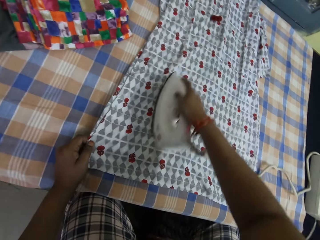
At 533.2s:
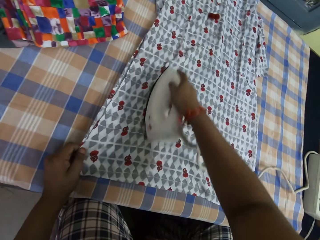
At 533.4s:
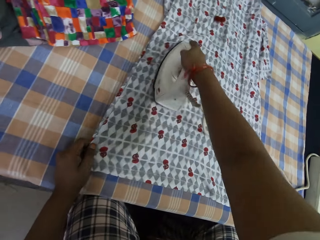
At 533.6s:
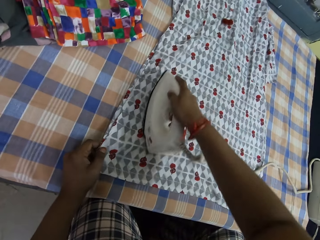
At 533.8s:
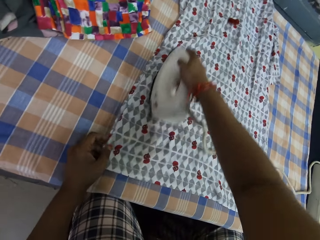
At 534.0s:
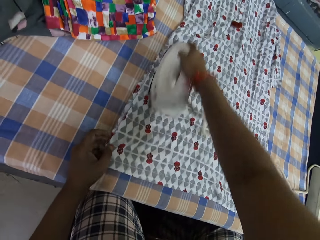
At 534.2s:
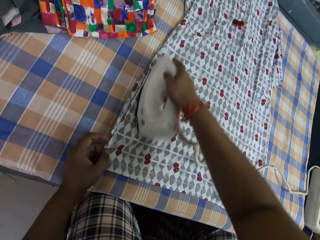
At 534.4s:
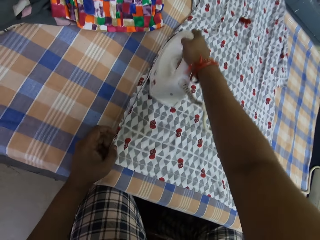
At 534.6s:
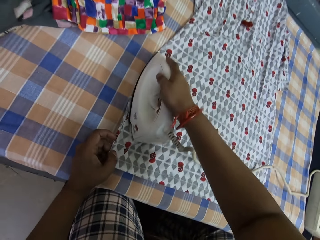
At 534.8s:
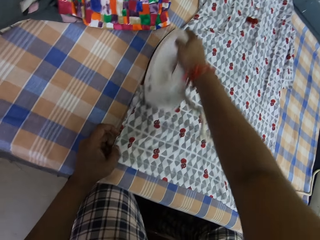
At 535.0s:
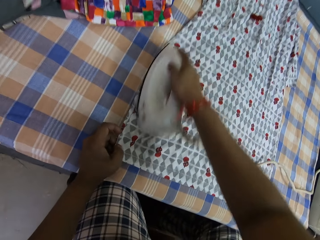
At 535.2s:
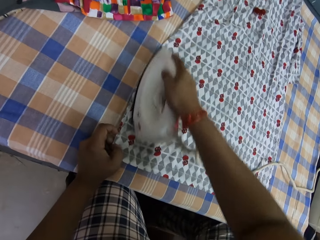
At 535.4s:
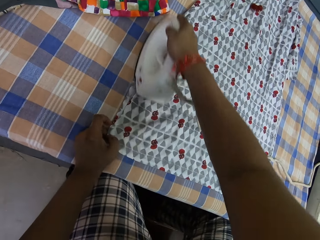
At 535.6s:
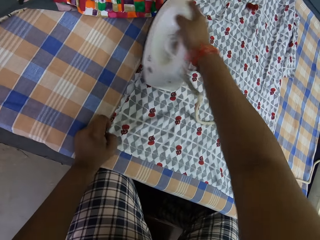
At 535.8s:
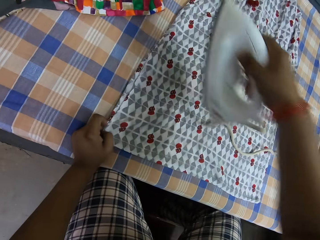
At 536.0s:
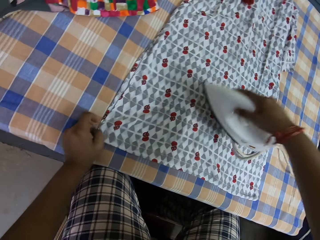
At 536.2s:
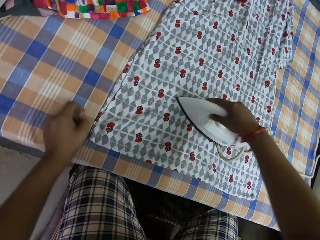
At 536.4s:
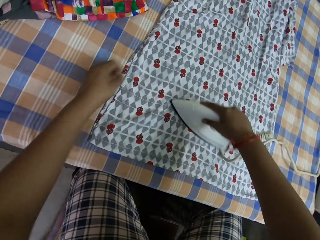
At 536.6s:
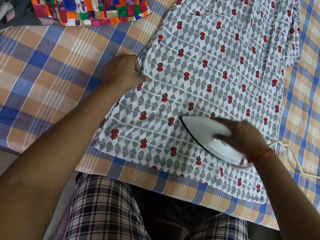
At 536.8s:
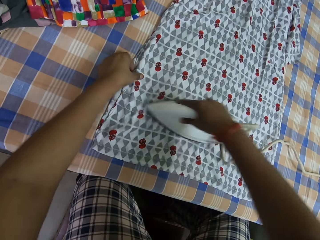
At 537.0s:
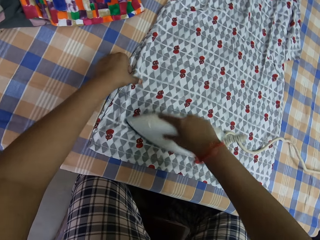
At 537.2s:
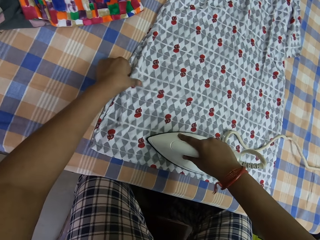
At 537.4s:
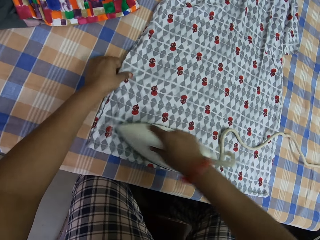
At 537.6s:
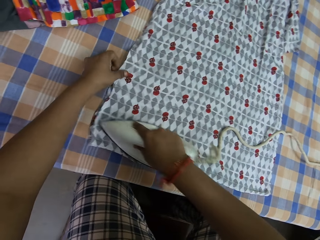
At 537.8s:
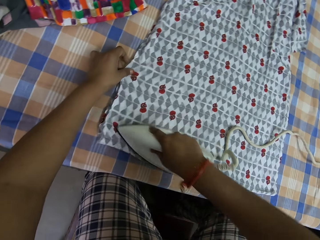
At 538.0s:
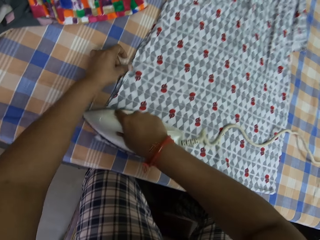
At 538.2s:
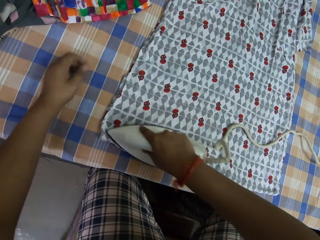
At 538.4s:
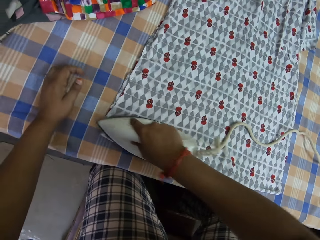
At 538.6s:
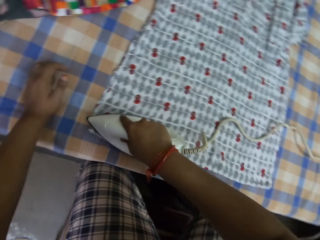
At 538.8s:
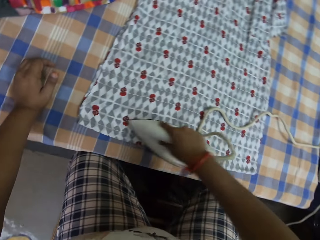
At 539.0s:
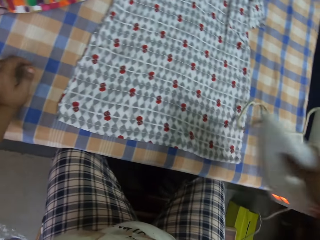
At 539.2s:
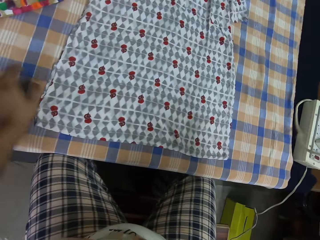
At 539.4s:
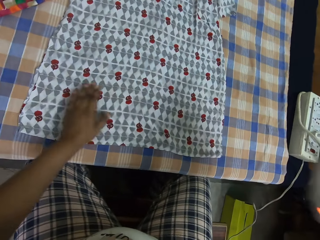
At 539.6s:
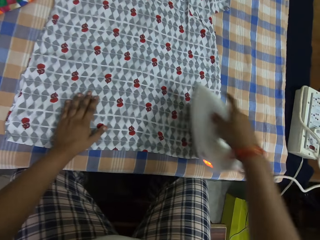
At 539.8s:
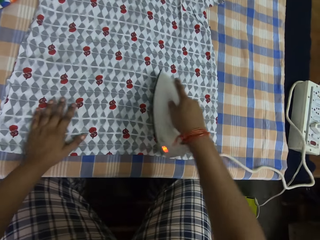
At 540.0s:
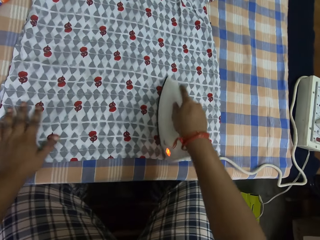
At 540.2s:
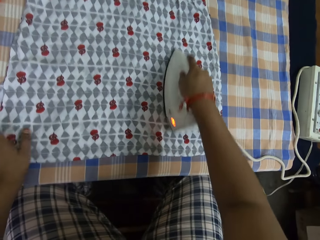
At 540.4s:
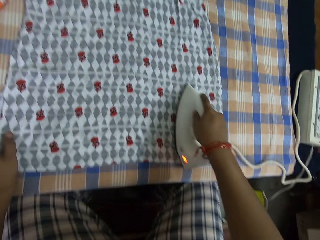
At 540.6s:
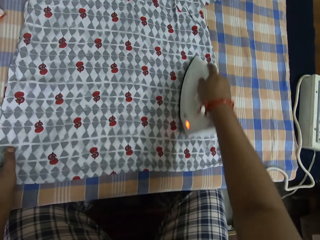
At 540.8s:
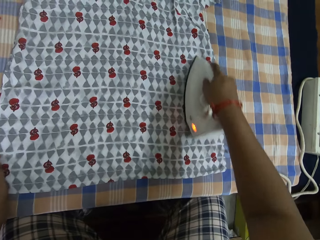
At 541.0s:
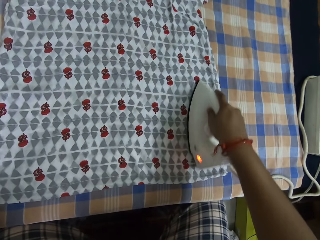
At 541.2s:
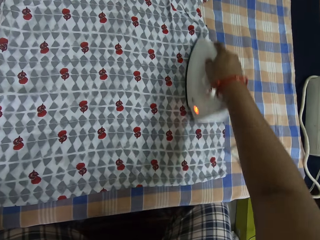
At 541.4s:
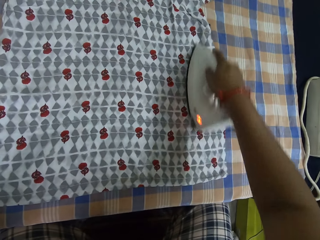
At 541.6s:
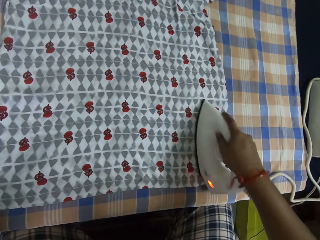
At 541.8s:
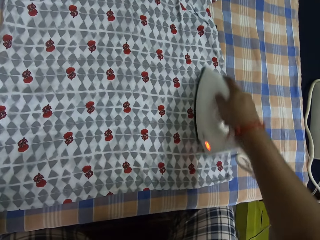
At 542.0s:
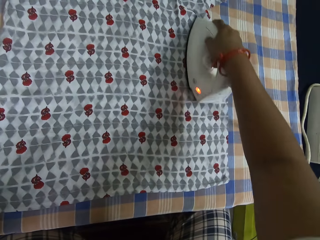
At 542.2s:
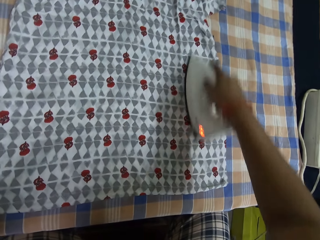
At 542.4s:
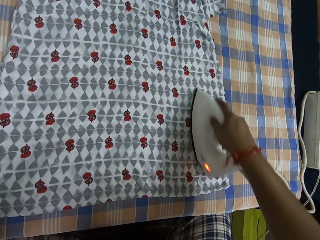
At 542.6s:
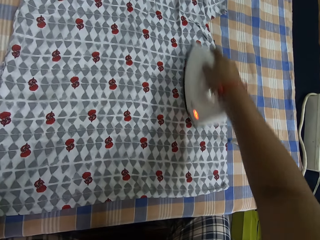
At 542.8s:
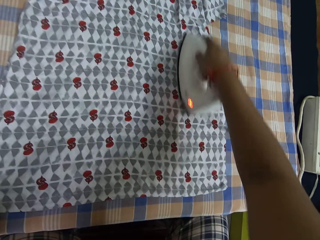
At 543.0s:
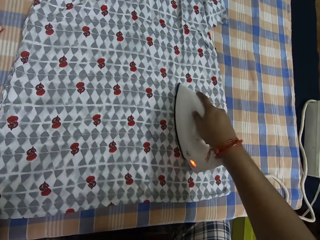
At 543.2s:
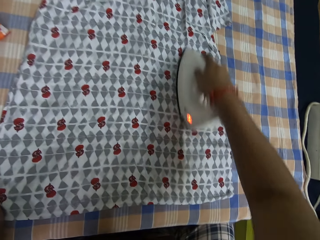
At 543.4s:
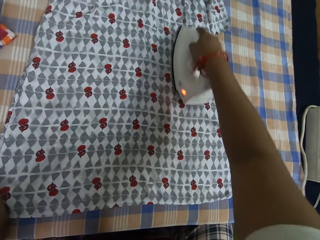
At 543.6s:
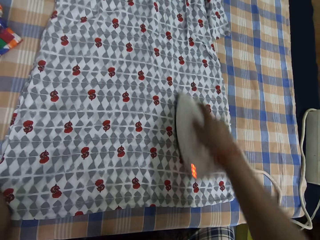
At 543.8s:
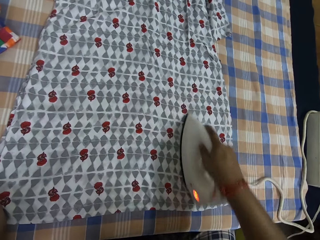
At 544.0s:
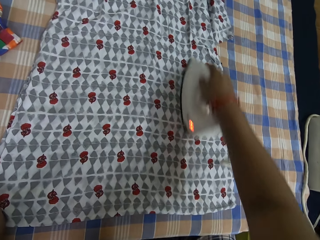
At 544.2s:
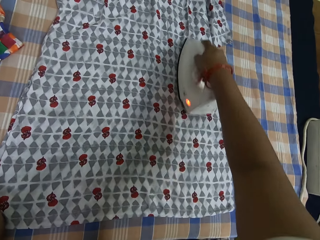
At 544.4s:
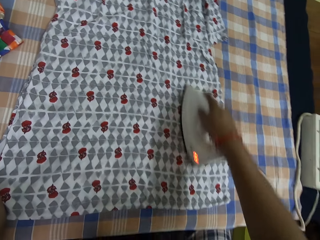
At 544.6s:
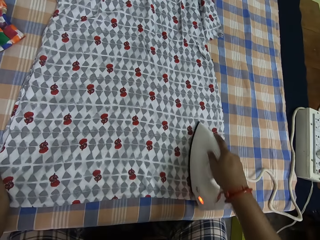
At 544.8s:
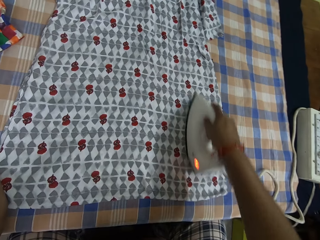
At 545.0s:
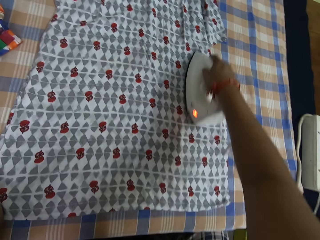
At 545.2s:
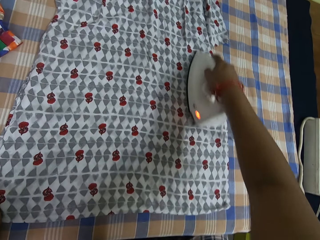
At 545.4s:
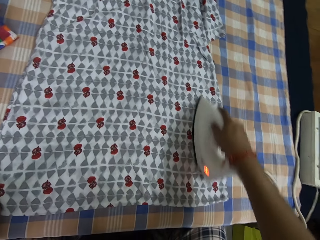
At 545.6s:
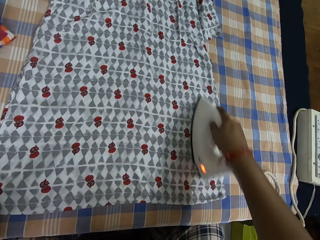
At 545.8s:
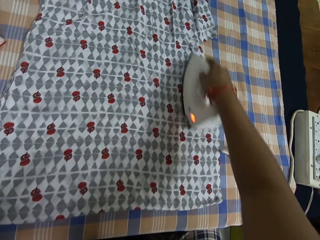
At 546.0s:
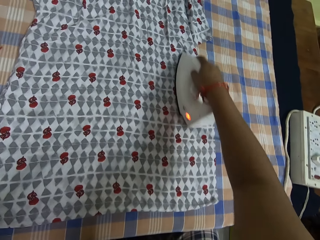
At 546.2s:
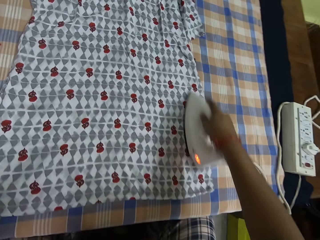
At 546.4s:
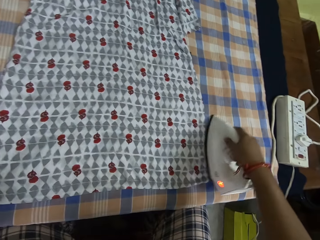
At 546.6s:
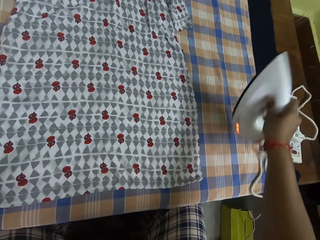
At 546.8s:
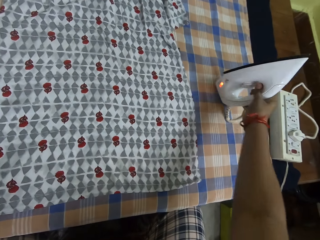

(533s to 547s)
The camera wearer lifts the cloth. They stretch the cloth. They place the cloth on the table. They stretch the cloth. They pick up the iron box. They iron the cloth.

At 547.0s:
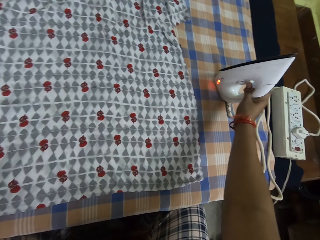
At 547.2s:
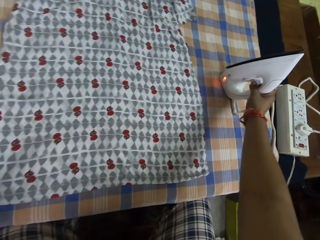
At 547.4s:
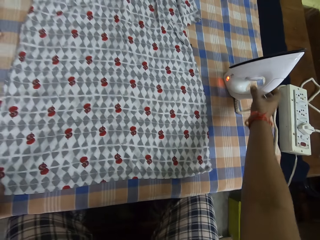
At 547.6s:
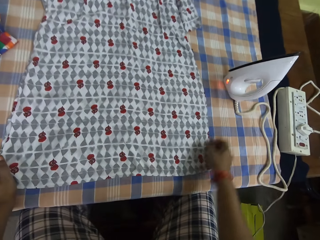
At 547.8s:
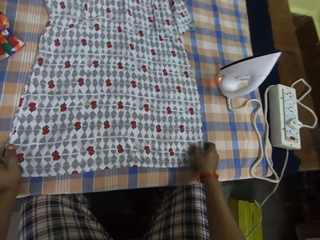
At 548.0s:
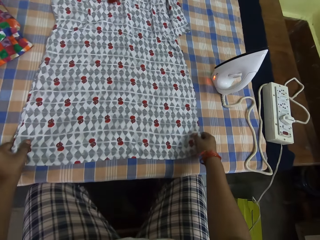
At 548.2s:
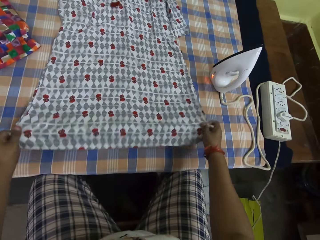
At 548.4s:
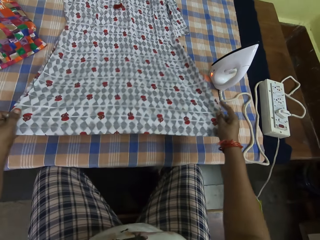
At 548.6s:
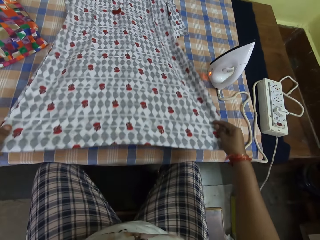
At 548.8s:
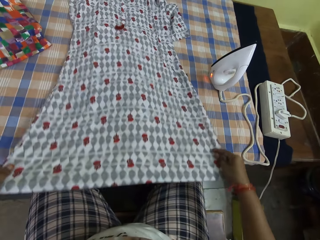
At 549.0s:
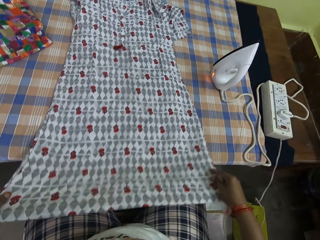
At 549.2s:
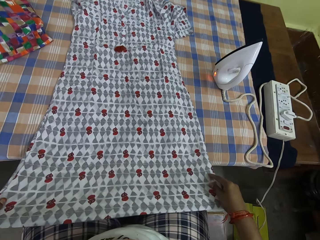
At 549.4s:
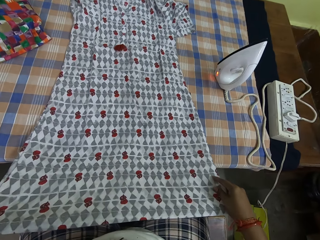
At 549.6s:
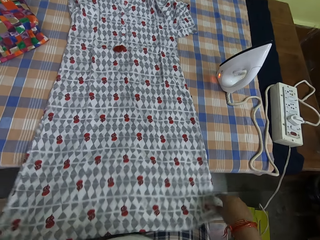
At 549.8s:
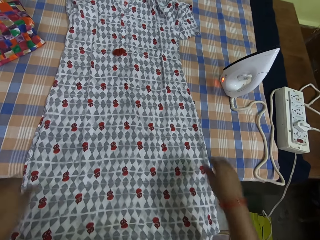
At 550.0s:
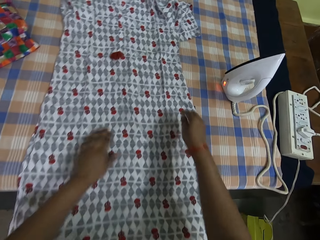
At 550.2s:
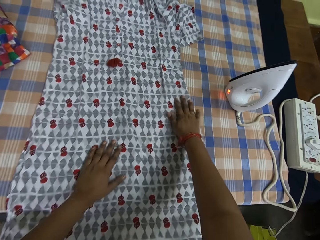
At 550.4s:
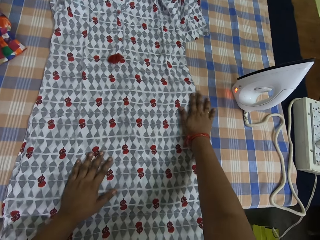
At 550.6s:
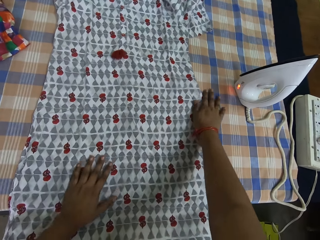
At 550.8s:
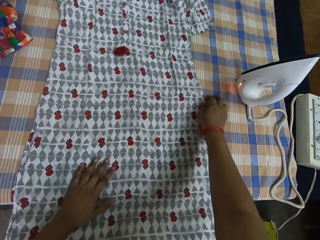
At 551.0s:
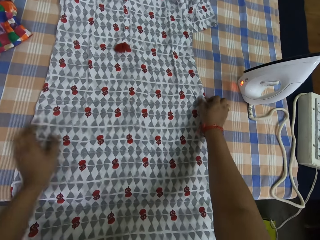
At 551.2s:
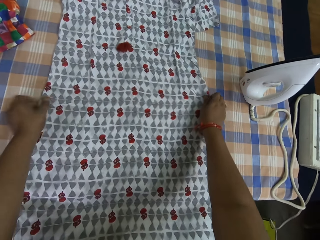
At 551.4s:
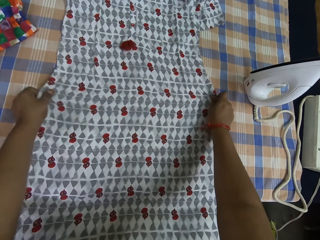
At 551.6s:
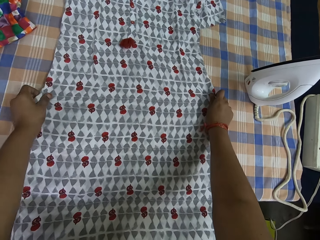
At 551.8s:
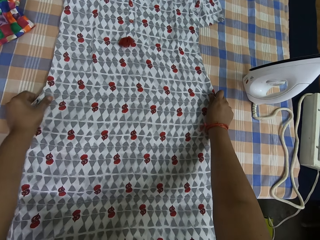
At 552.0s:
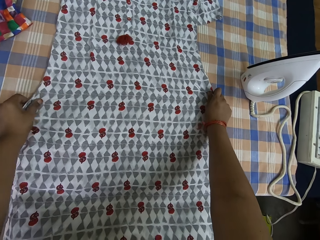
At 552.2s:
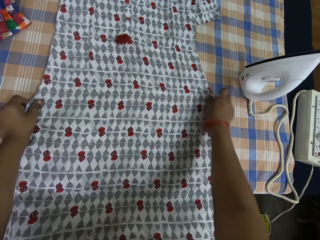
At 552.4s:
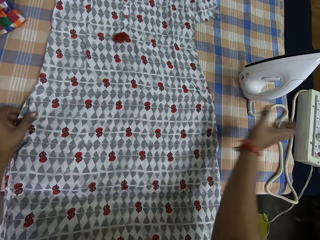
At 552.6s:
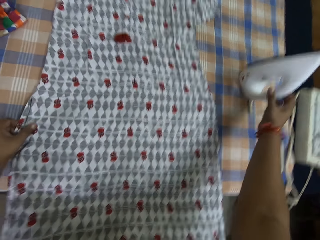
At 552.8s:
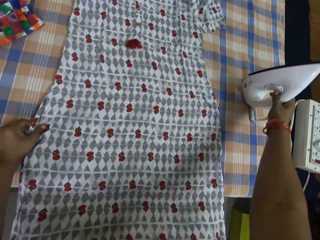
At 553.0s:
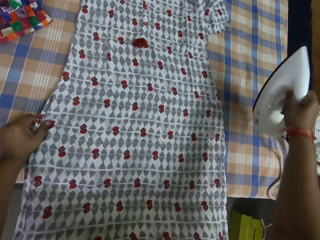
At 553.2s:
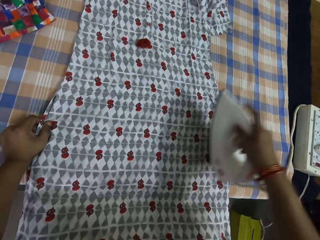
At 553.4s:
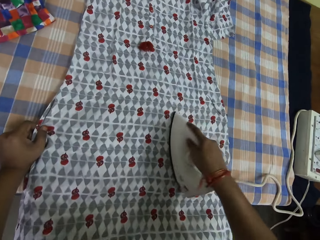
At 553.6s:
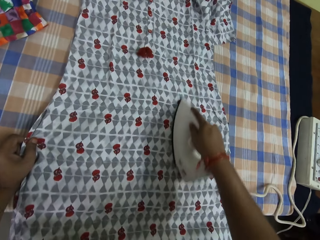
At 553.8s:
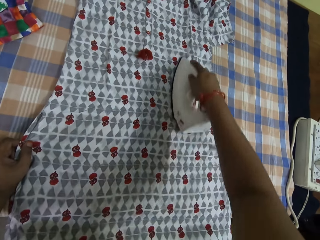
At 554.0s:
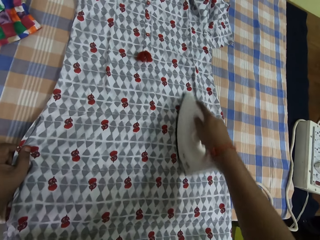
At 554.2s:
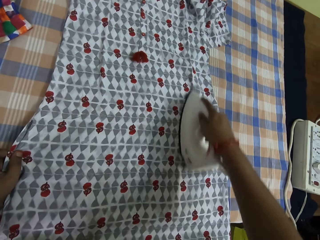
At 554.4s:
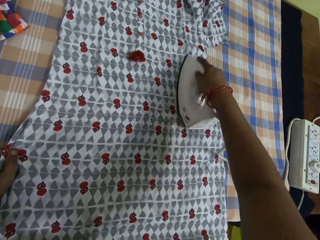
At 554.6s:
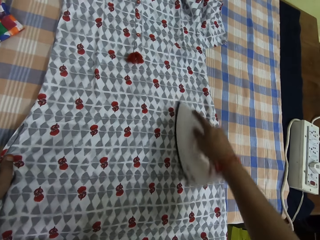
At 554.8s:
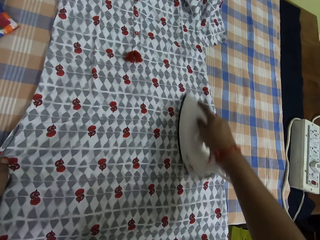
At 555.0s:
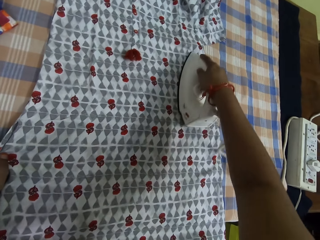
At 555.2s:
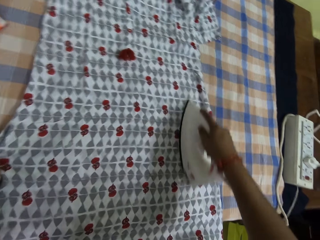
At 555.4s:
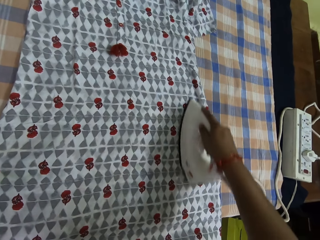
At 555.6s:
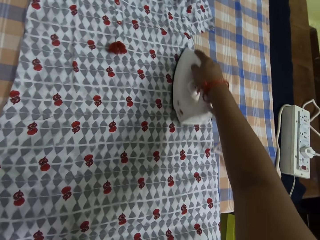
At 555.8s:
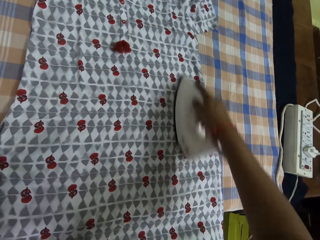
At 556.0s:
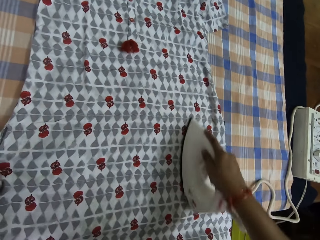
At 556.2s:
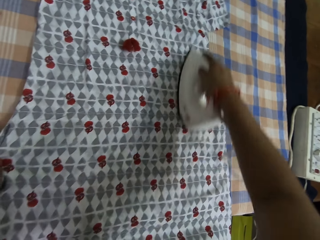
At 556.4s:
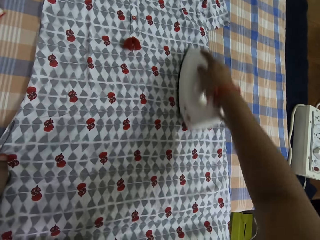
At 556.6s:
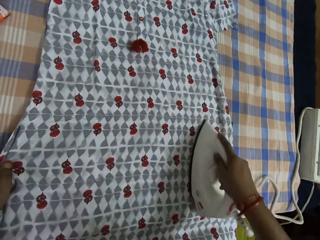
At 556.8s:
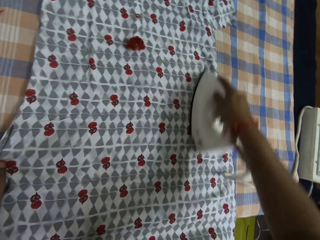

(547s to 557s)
The camera wearer adjusts the cloth on the table with both his hands. He pulls the cloth. He holds the cloth on the table with his left hand. He smoothens the cloth on the table with a pressing iron in his right hand. He places the iron box on the table.
